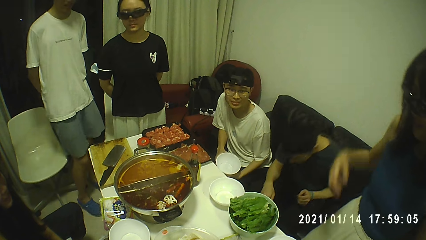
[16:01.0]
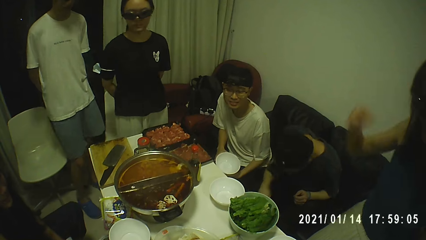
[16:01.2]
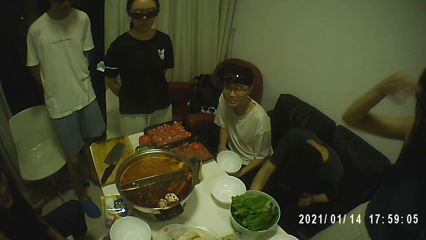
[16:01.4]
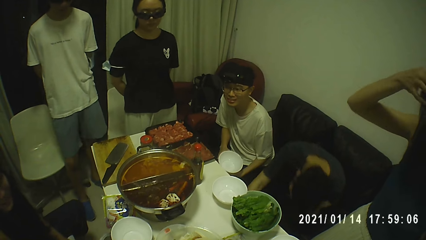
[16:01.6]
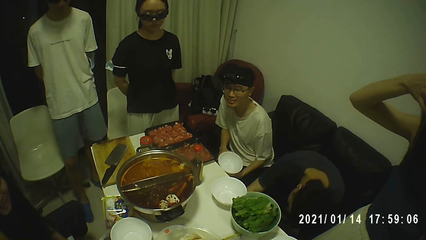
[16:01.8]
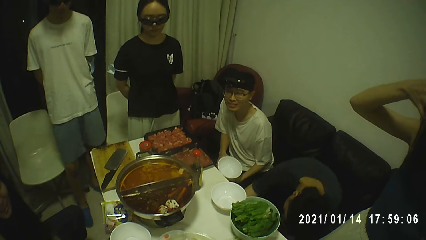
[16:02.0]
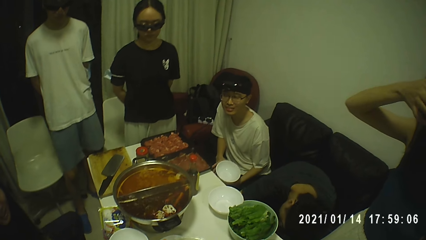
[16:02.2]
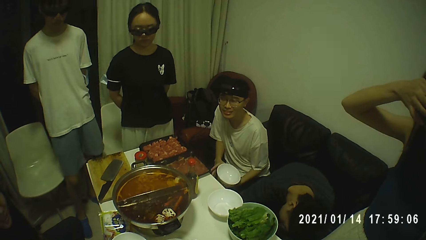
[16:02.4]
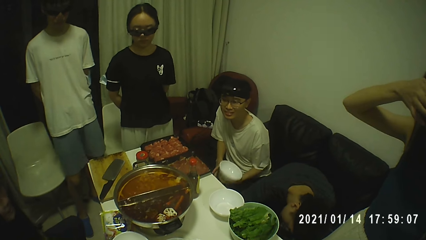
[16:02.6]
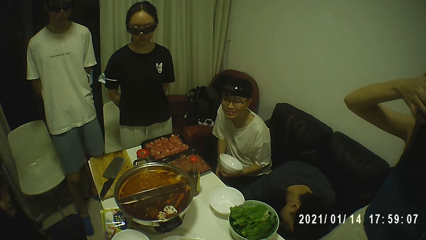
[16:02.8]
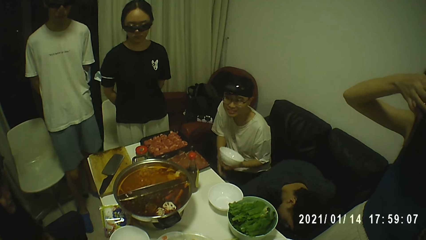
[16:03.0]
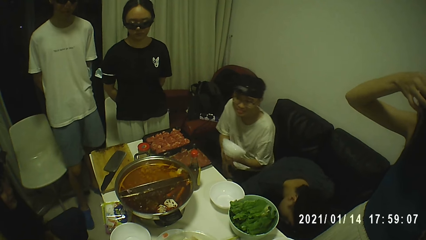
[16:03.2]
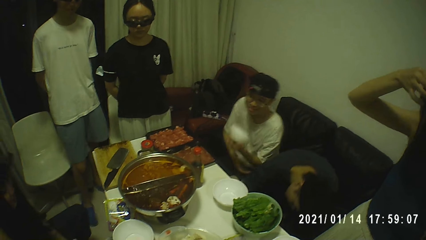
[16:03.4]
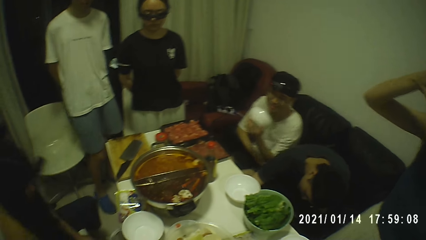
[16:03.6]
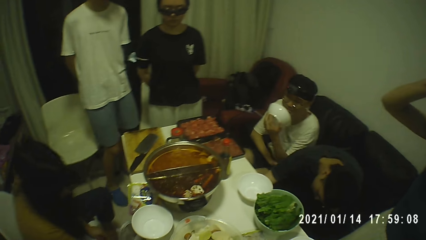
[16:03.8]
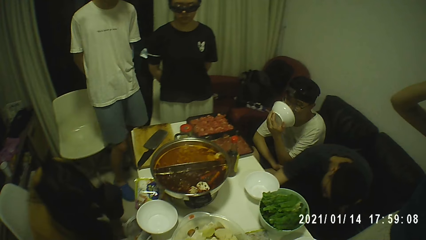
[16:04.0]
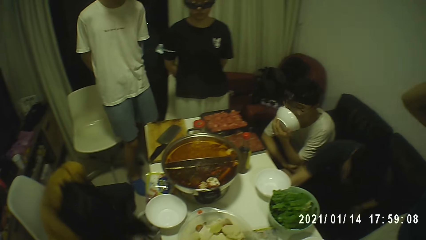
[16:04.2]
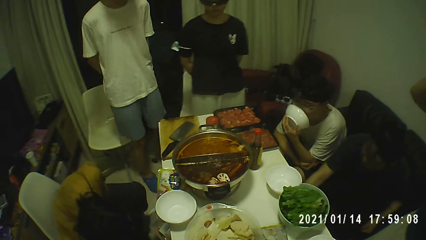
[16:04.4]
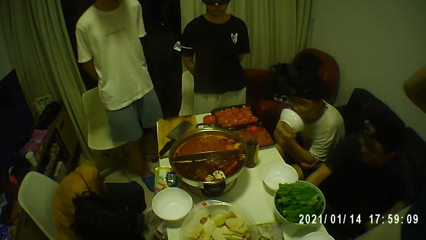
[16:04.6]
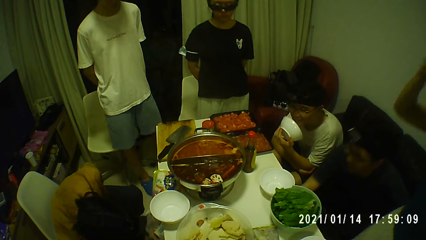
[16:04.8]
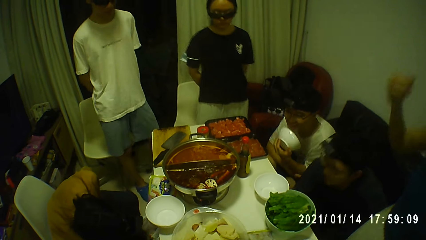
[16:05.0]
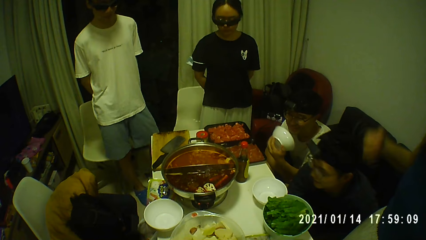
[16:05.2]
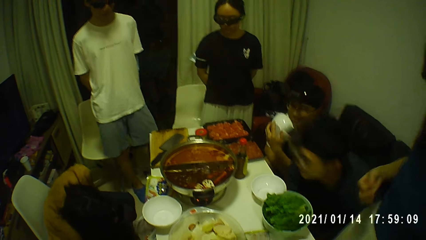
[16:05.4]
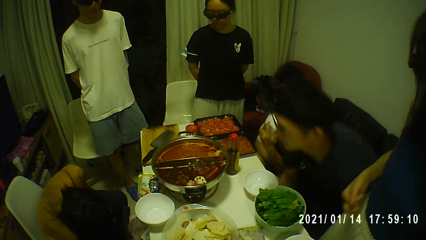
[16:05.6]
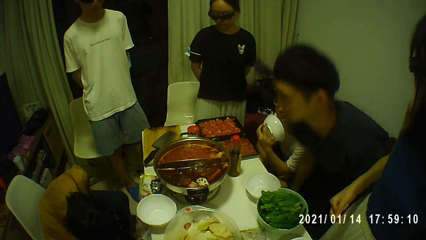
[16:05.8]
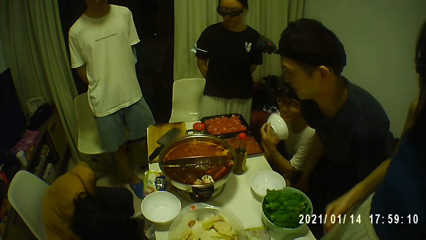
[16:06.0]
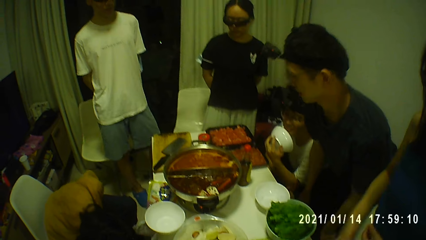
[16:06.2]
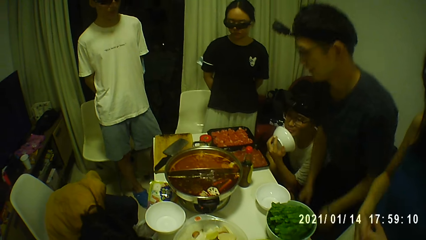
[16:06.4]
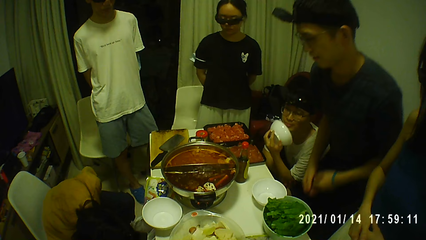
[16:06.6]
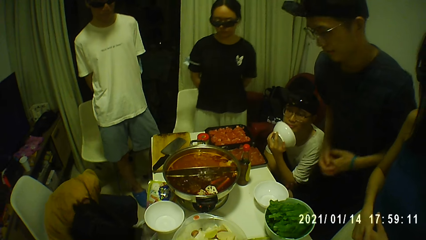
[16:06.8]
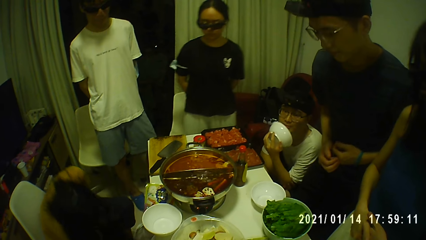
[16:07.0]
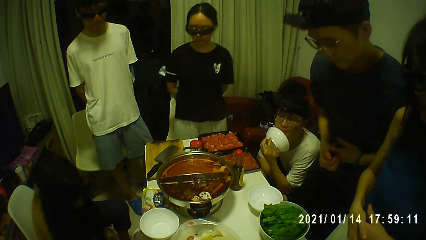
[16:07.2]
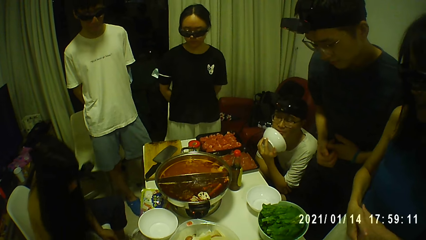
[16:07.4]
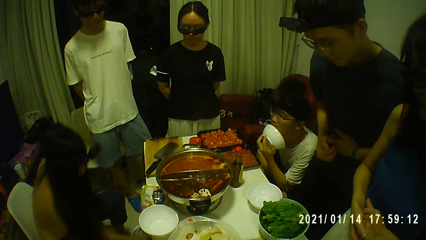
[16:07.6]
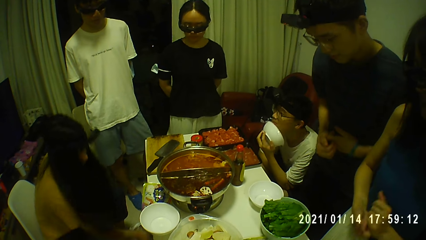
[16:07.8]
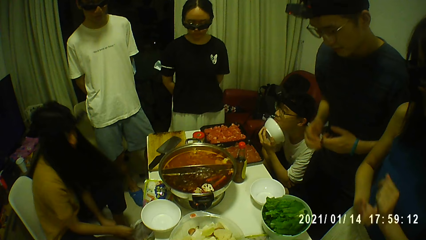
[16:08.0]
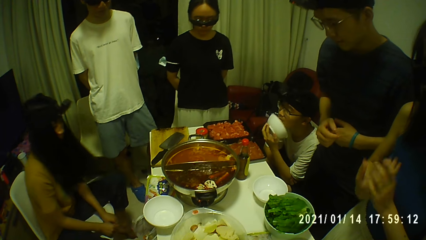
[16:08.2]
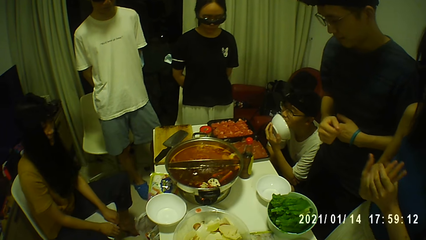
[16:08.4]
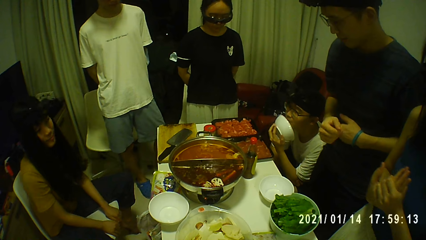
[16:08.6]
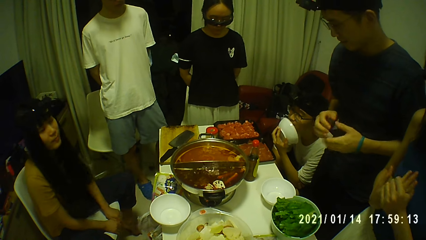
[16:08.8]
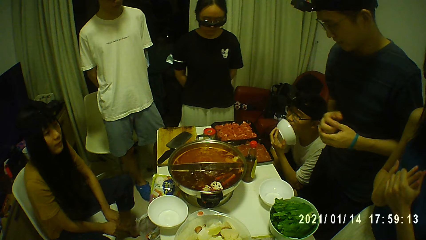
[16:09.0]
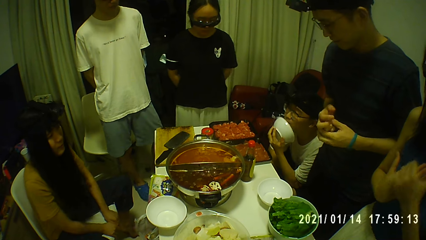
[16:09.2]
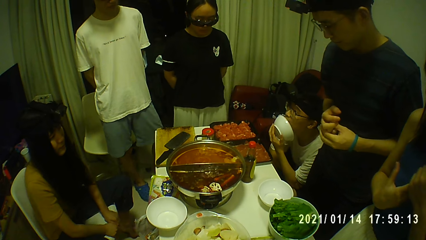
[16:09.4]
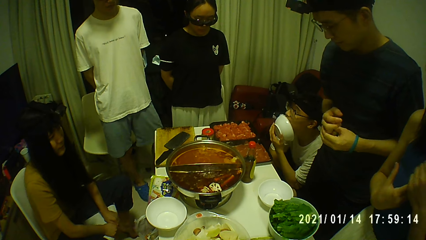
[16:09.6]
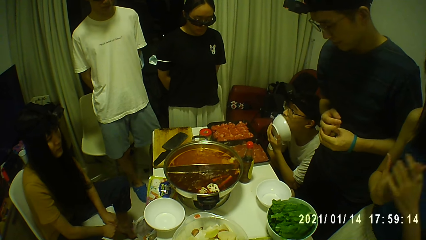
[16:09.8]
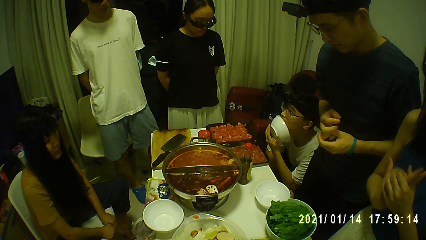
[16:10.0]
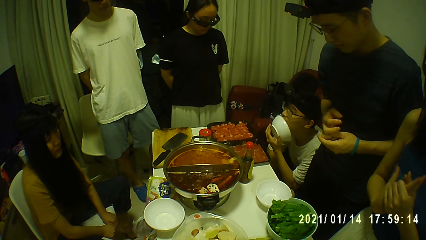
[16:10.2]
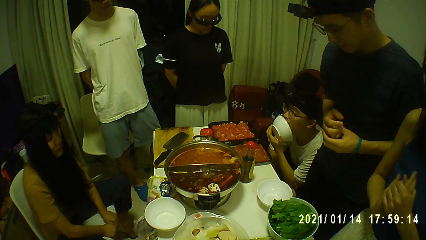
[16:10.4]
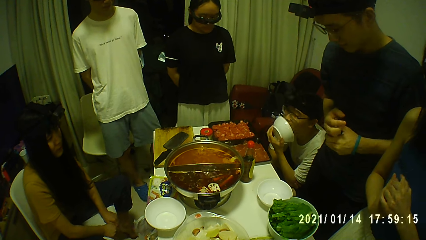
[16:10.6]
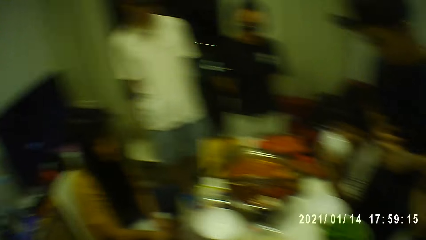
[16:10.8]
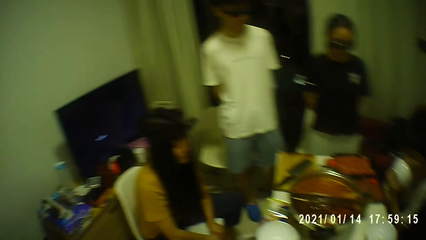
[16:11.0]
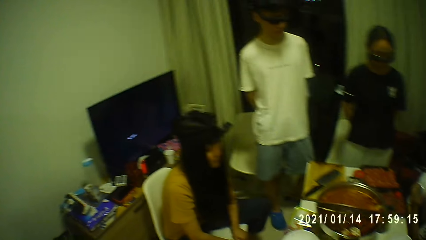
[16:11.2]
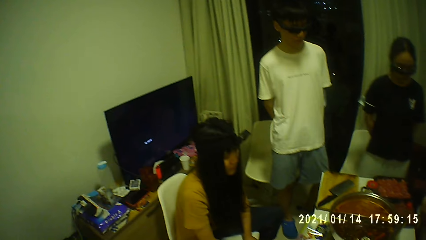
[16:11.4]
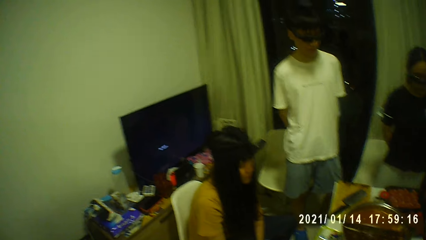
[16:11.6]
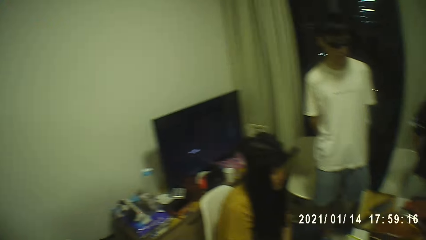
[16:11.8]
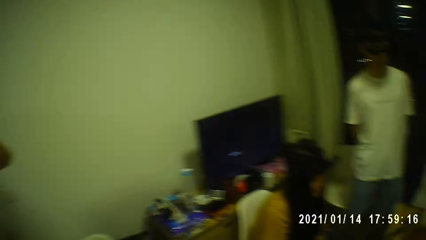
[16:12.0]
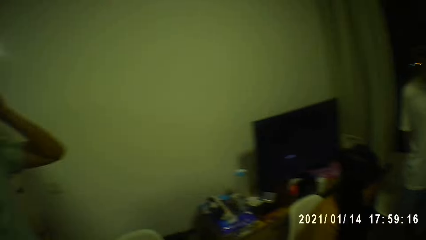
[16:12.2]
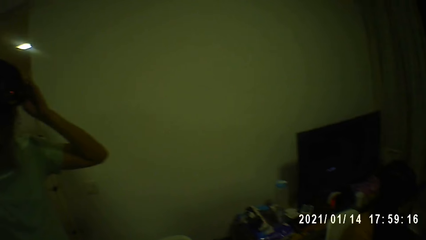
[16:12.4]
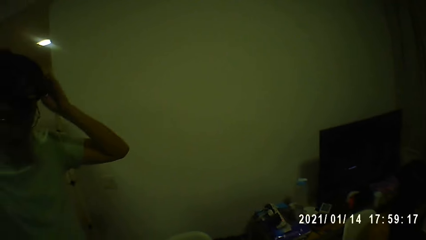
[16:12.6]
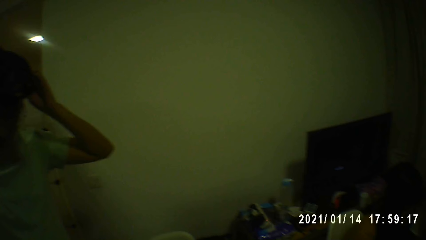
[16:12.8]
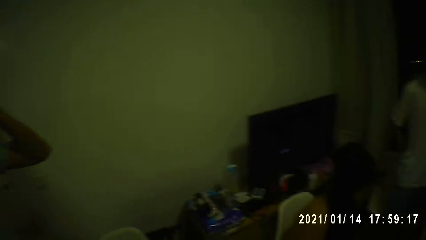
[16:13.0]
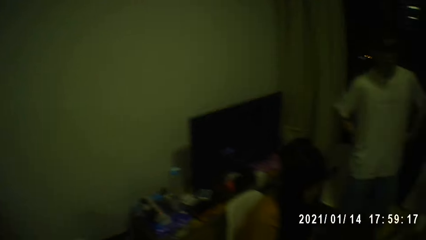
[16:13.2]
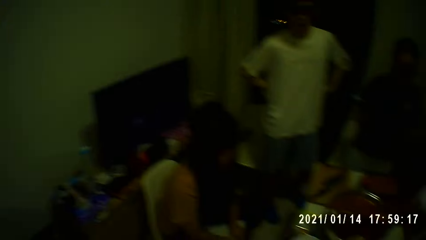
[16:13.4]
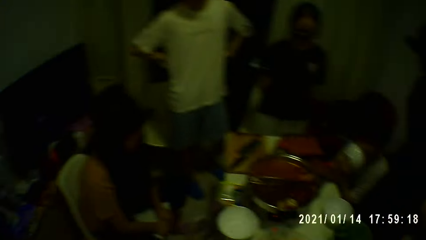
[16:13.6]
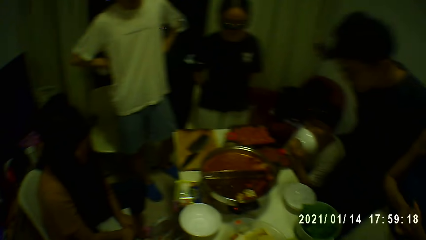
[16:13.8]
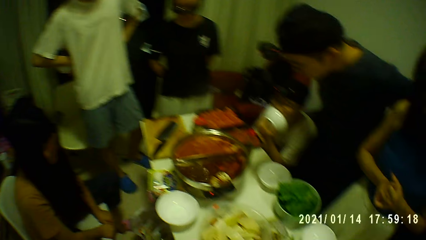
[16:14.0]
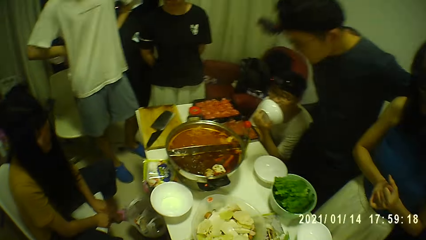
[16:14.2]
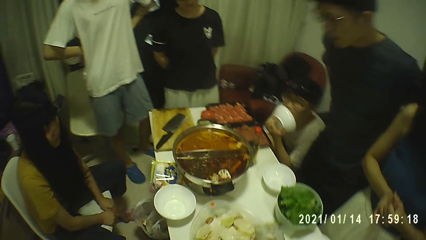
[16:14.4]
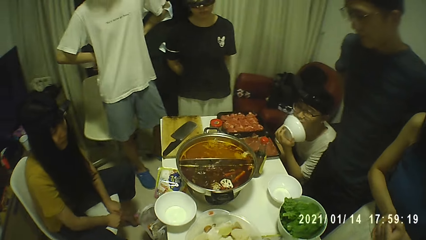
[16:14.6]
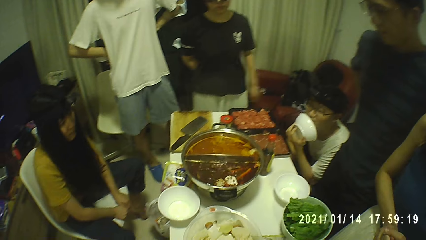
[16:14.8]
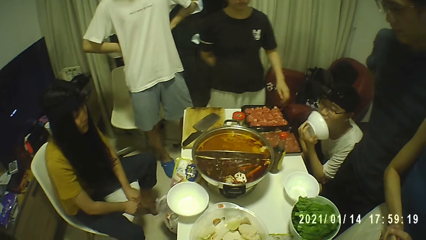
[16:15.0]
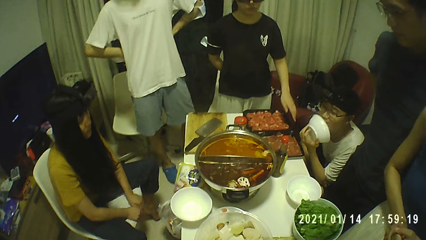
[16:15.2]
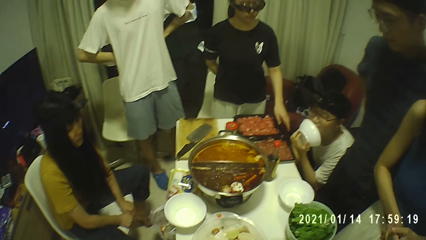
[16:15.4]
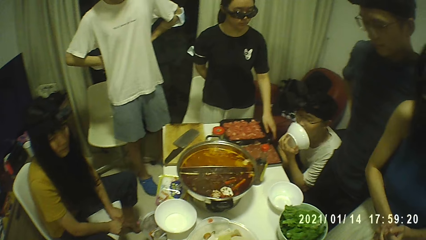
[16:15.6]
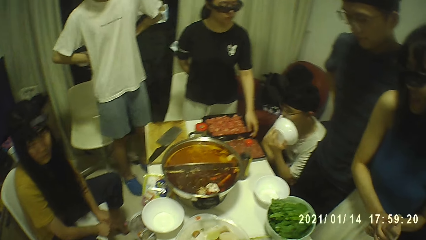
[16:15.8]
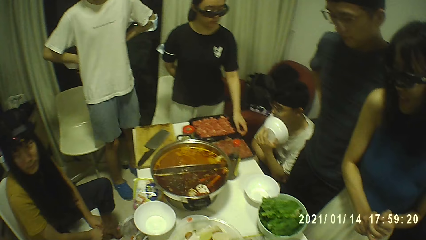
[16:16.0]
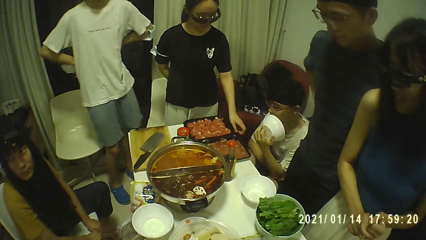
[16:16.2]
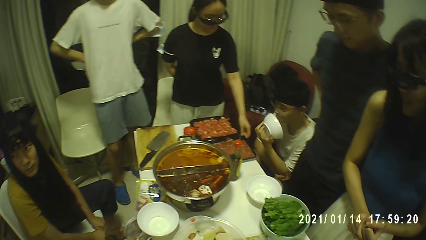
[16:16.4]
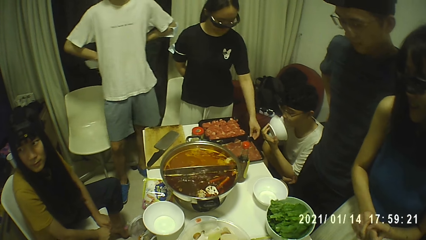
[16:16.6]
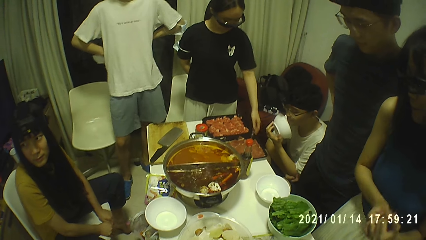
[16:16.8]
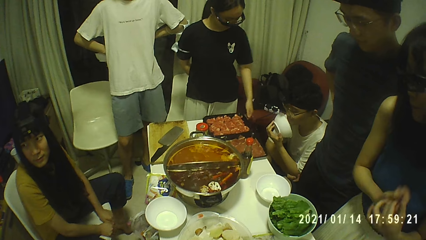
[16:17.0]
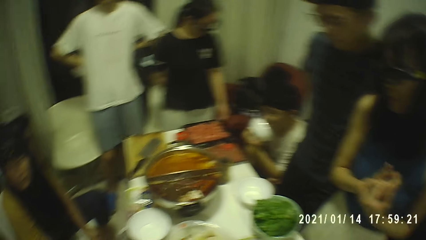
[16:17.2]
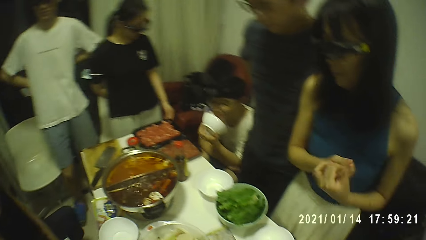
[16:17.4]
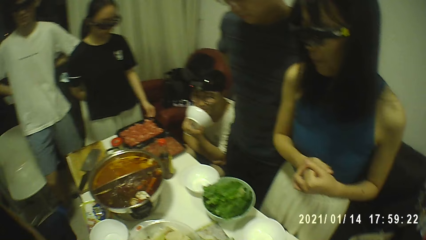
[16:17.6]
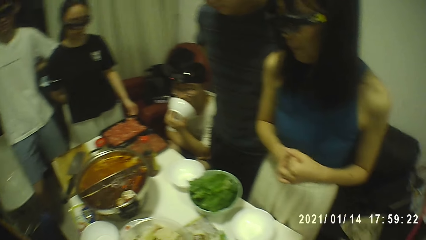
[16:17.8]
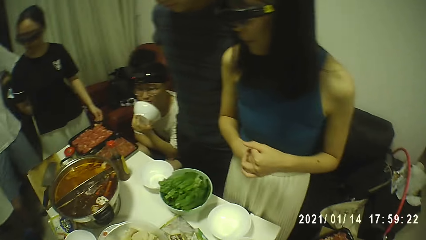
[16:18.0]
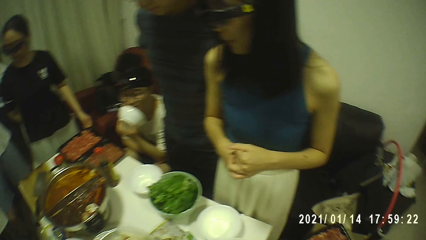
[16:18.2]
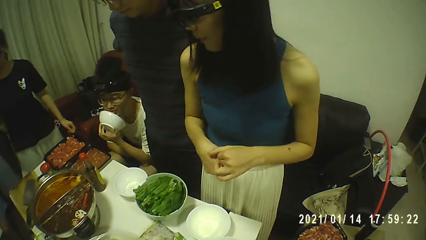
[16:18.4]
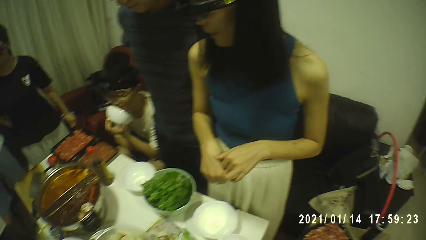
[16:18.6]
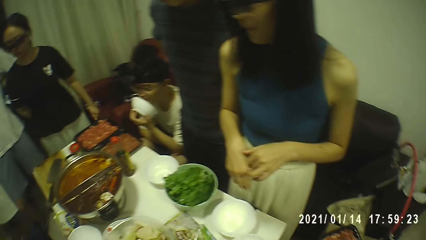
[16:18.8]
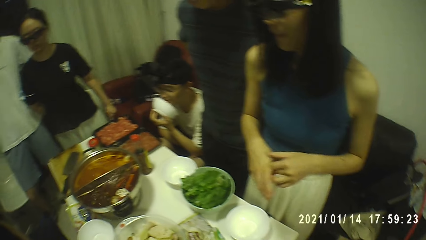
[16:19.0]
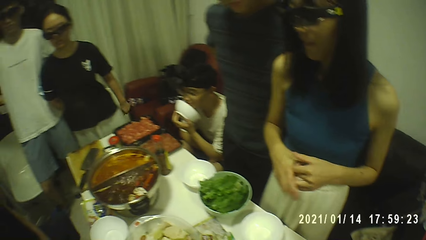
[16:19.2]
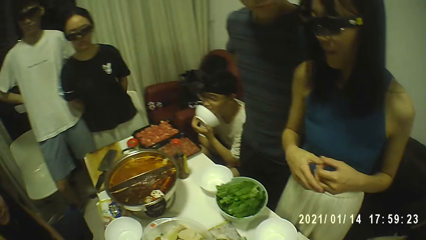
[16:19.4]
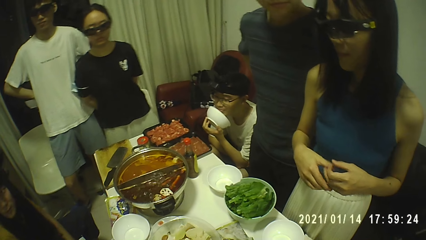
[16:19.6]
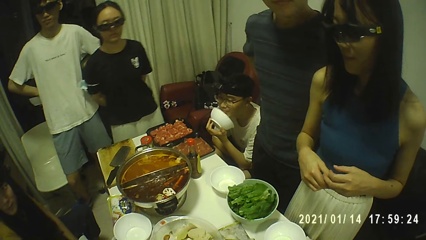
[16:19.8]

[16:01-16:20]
The man drops the empty pack on the floor with his right hand. The woman adjusts a tray of beef on the table with her left hand.
